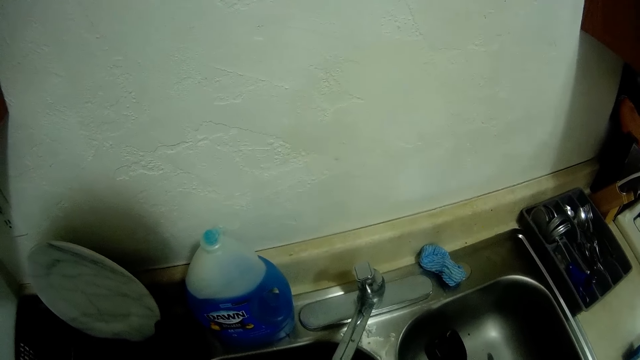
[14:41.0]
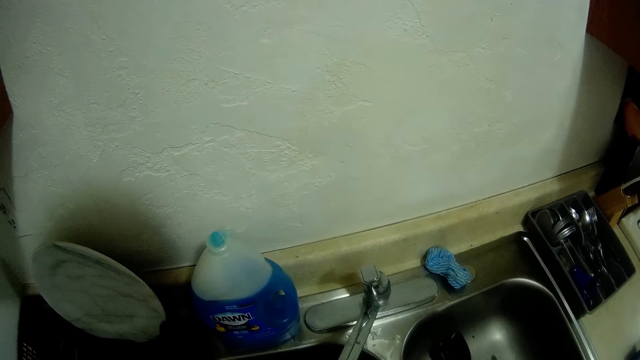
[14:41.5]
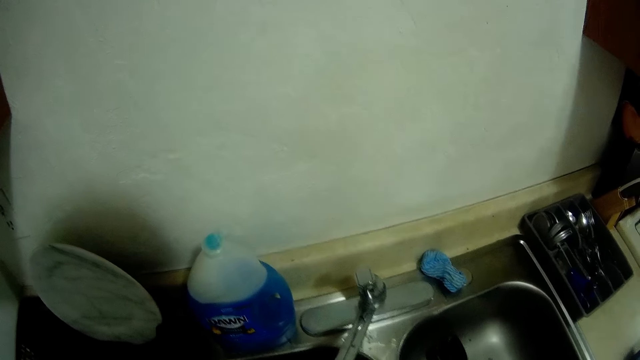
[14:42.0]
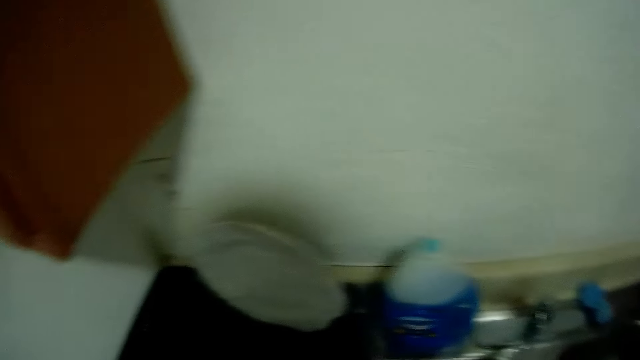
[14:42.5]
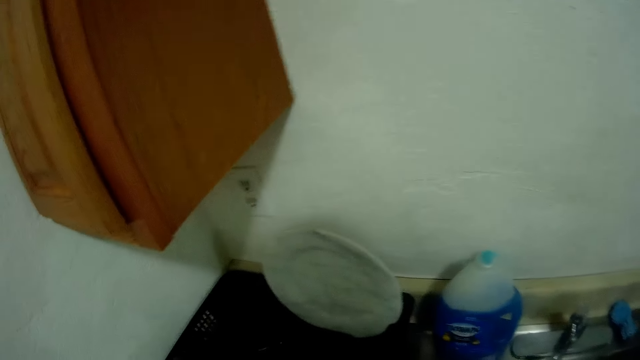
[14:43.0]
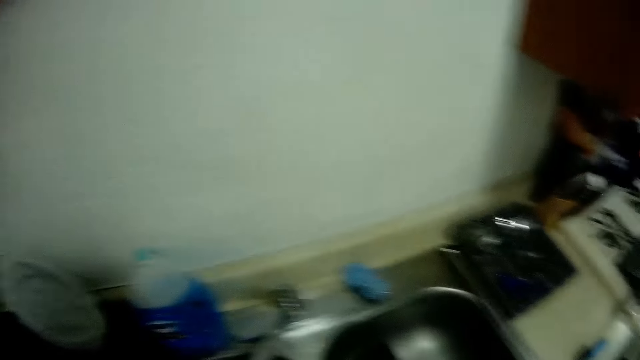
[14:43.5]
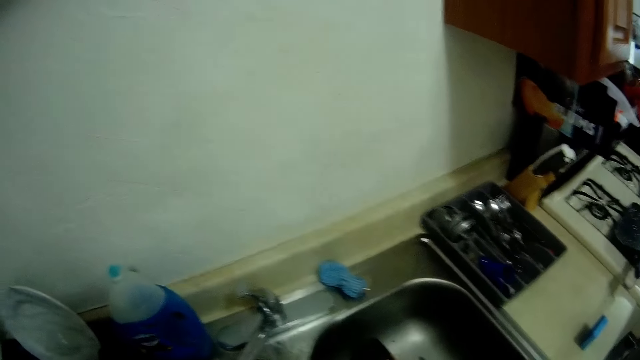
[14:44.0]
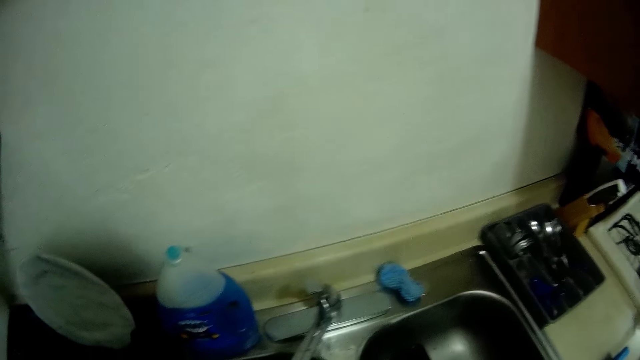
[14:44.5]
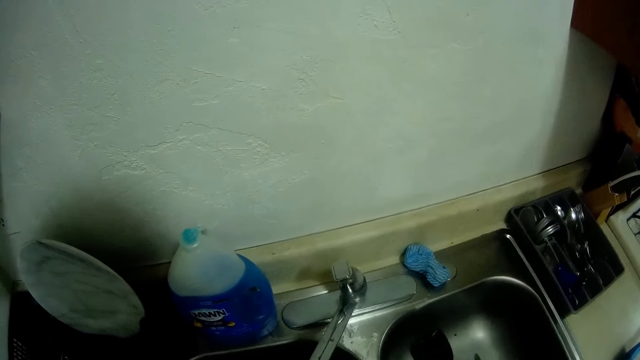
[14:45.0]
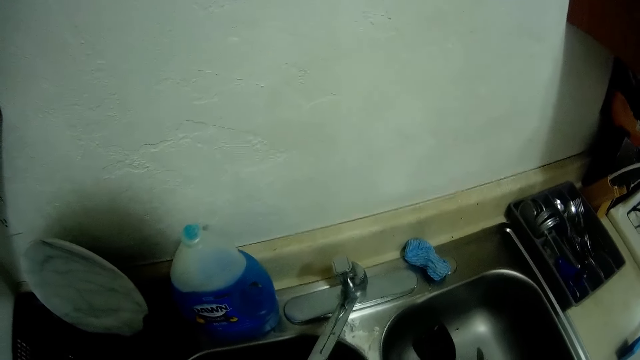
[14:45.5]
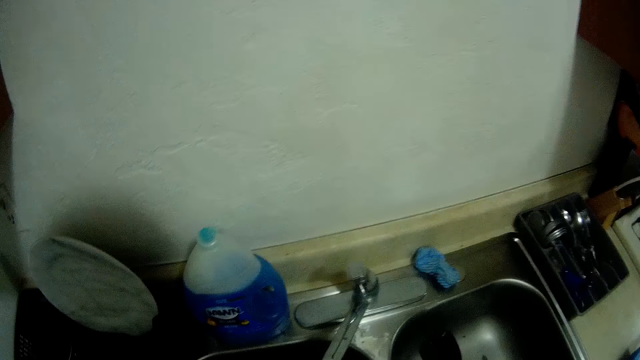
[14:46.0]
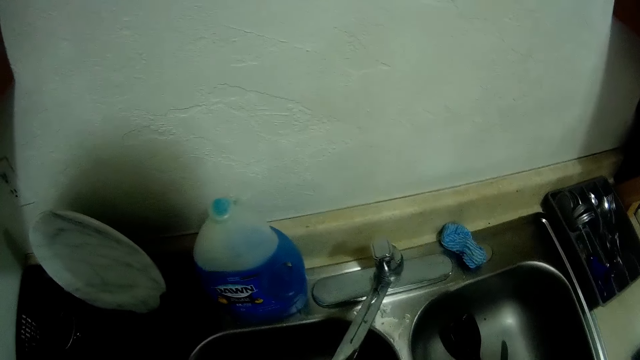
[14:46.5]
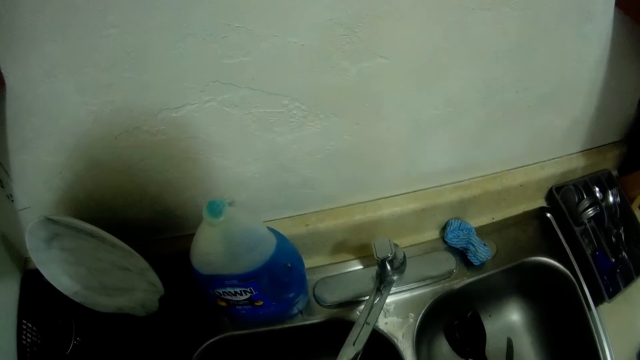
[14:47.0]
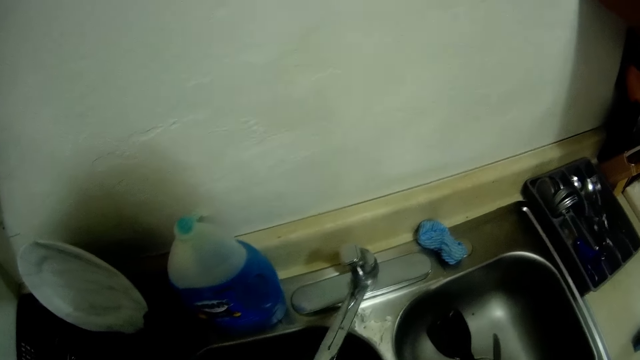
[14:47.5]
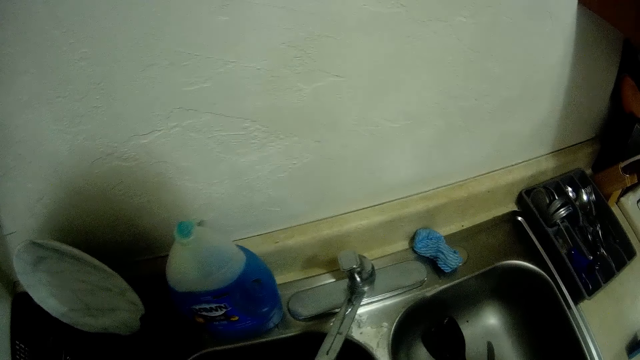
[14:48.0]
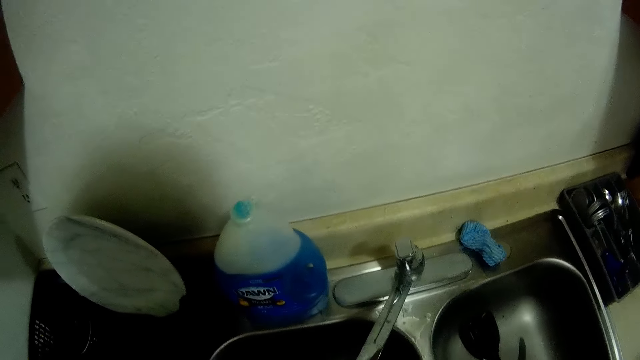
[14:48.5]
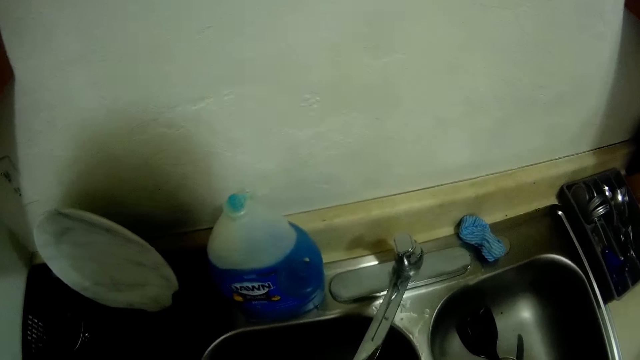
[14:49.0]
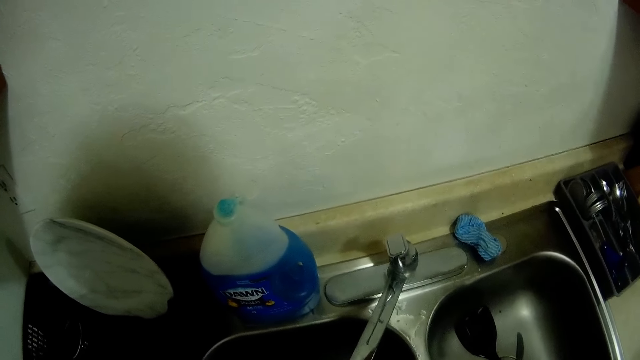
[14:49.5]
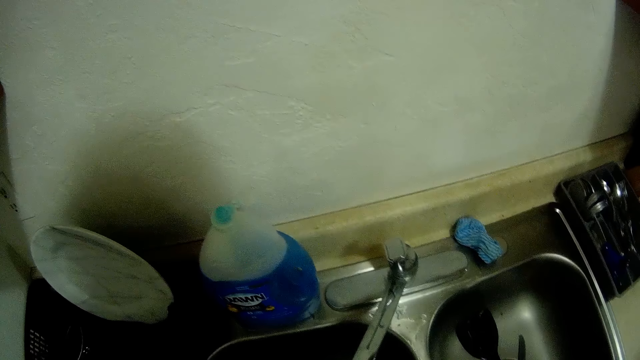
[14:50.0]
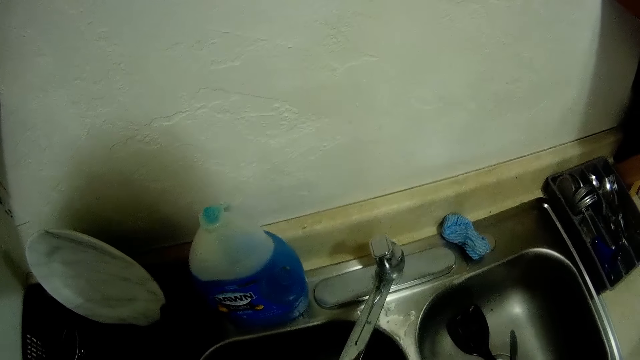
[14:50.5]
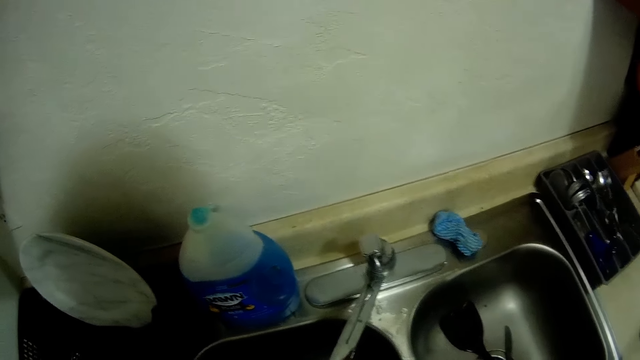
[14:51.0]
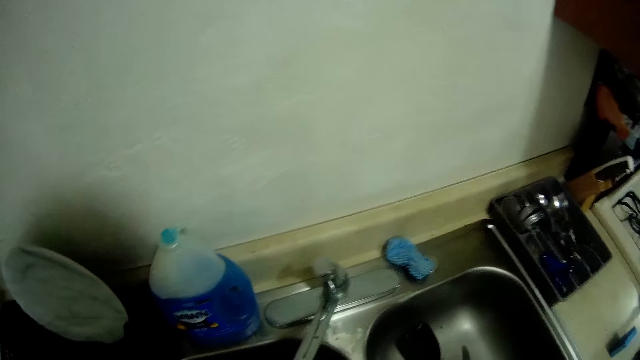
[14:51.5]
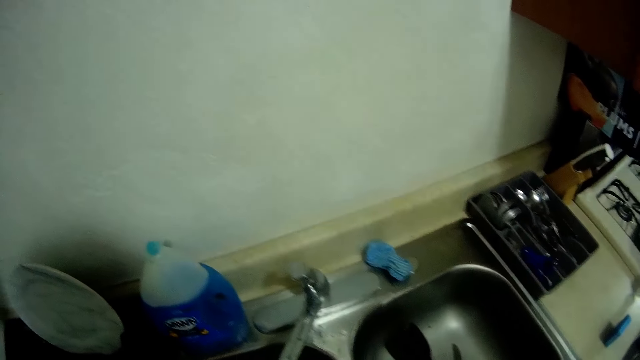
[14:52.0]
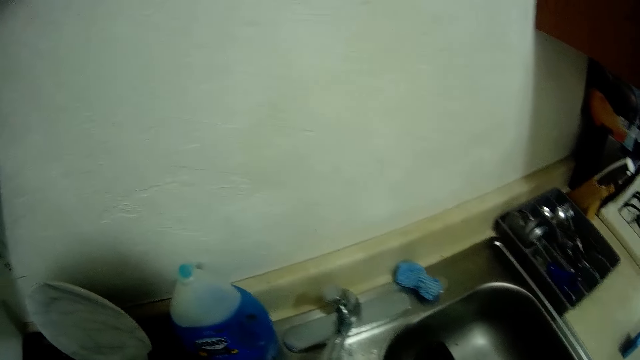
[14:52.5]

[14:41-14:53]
The camera wearer places cutlery in the plate holder on the table with his left hand. He looks around the kitchen counter. He looks towards the kitchen sink.

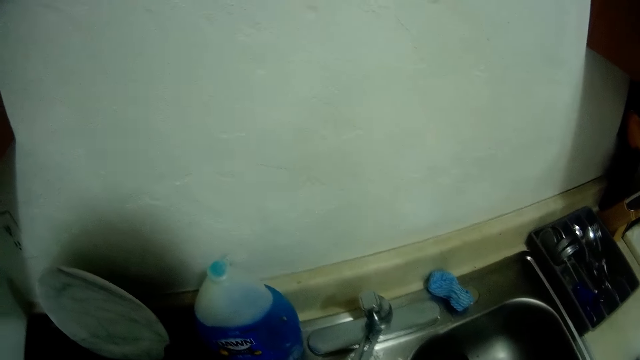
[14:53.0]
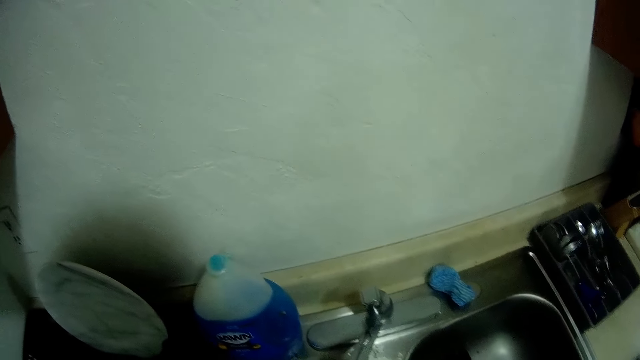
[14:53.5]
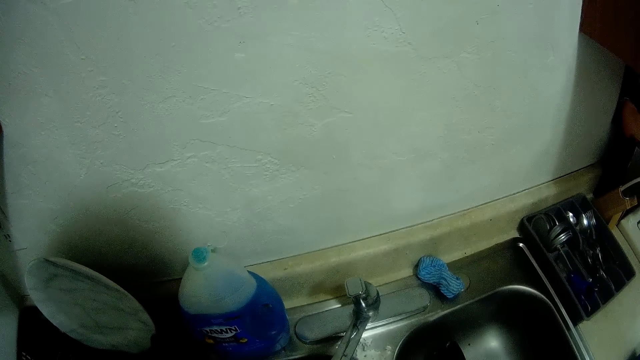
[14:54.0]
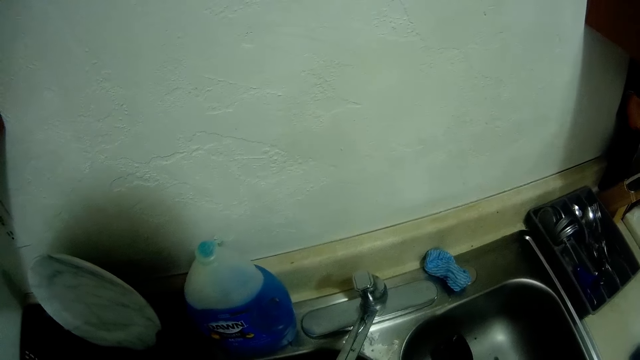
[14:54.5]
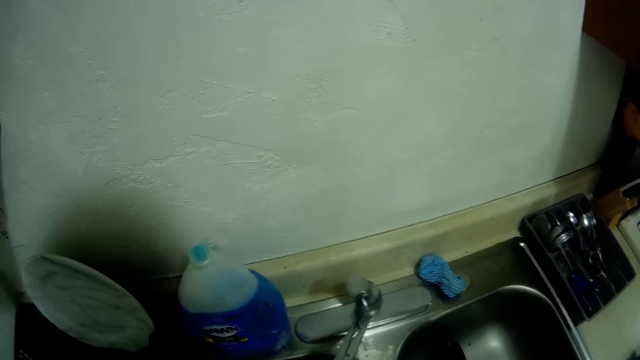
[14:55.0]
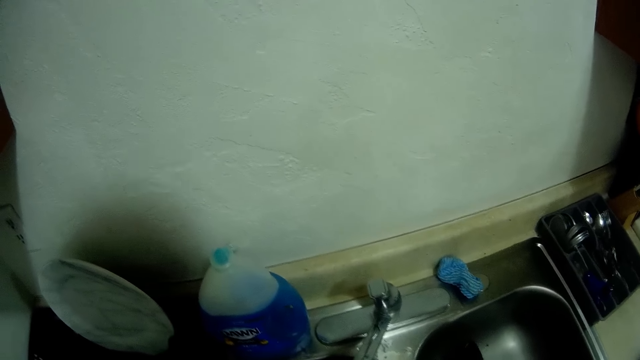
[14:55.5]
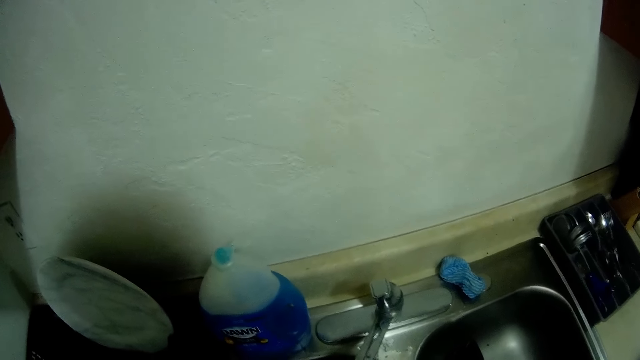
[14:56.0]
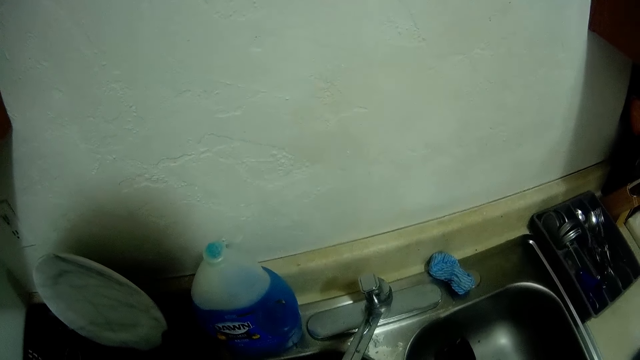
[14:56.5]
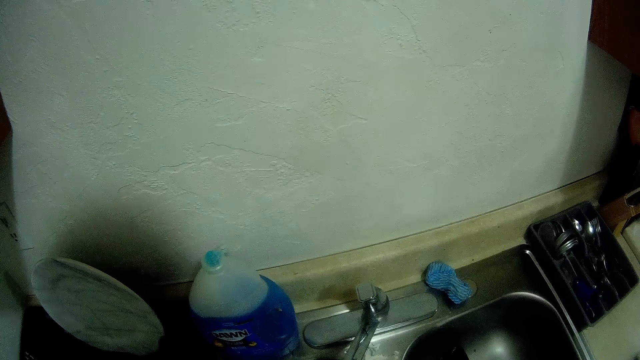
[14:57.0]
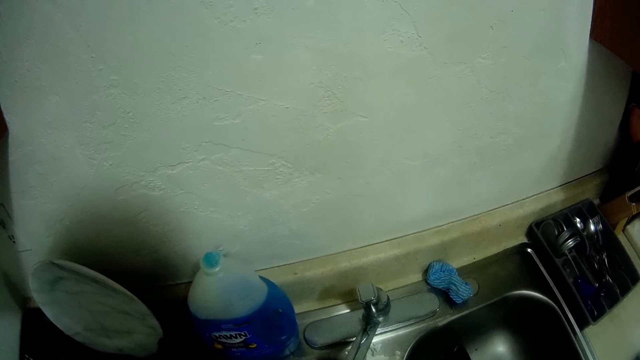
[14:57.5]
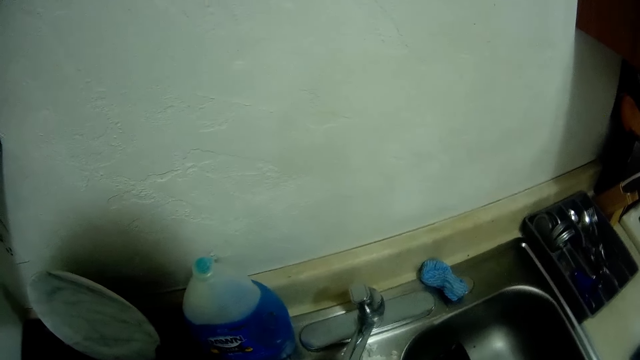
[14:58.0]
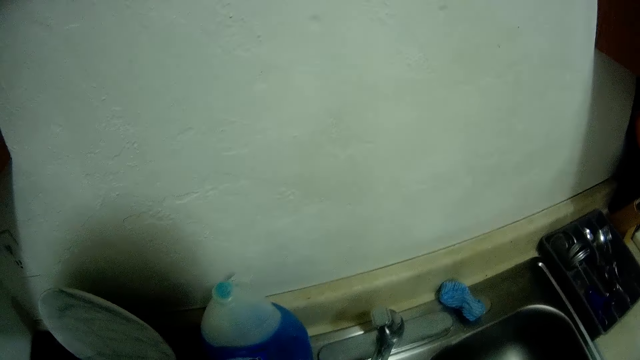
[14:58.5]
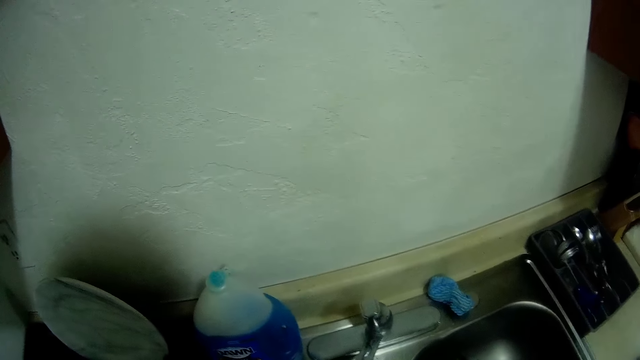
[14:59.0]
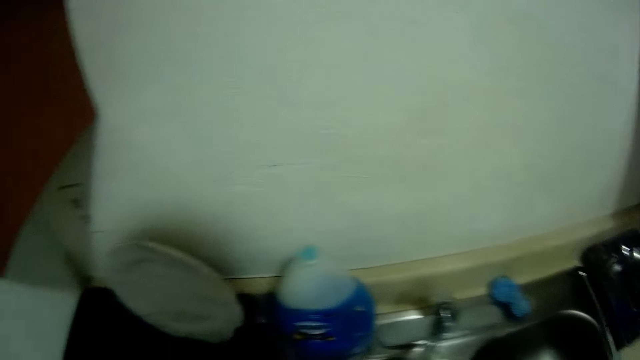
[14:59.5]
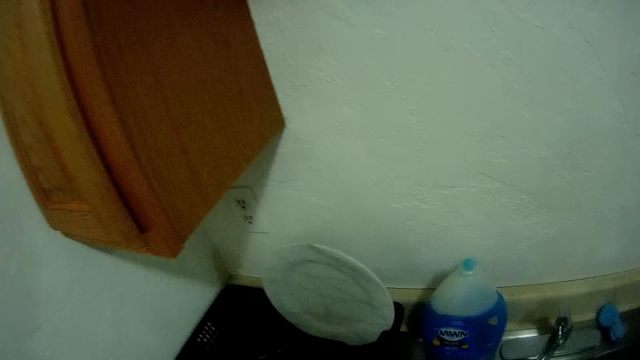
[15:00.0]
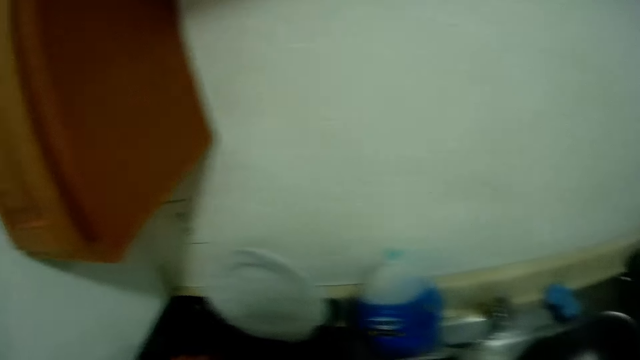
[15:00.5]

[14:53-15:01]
The camera wearer stretches the left hand towards the utensil holder.
